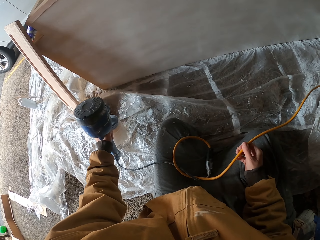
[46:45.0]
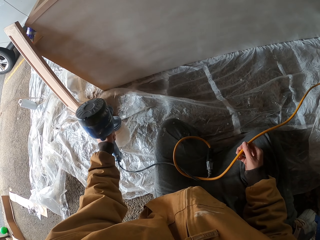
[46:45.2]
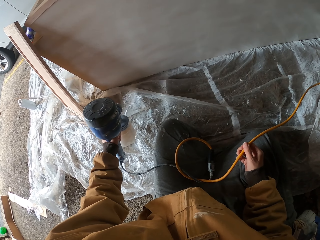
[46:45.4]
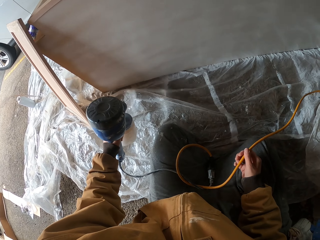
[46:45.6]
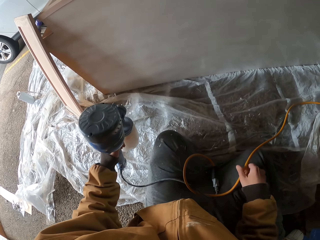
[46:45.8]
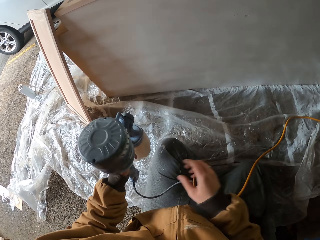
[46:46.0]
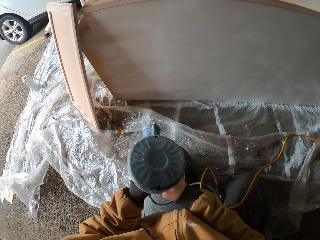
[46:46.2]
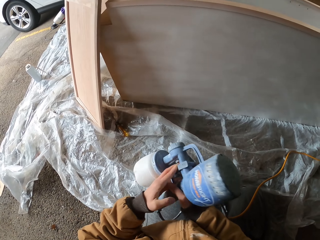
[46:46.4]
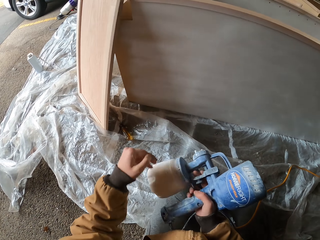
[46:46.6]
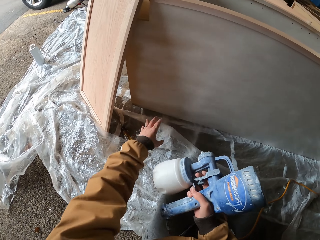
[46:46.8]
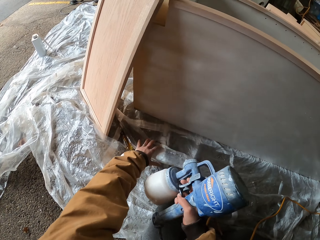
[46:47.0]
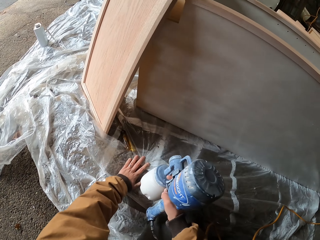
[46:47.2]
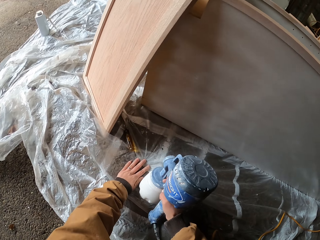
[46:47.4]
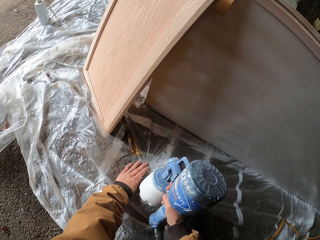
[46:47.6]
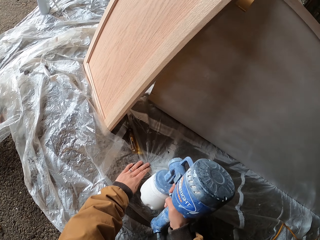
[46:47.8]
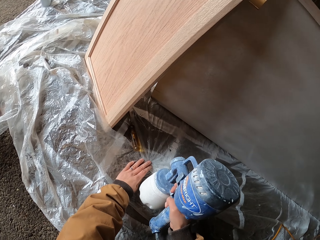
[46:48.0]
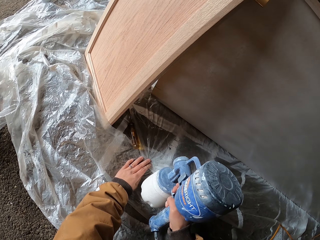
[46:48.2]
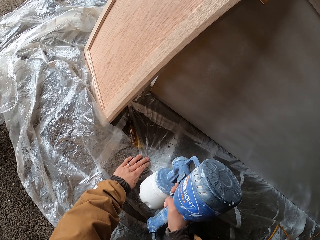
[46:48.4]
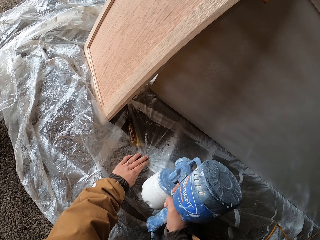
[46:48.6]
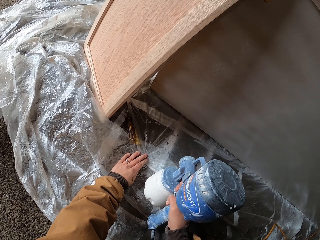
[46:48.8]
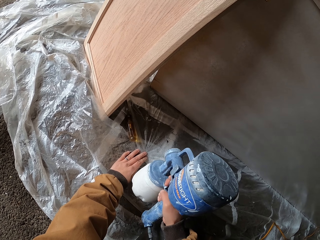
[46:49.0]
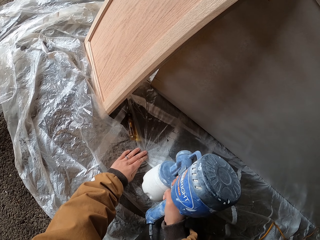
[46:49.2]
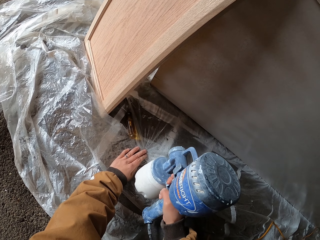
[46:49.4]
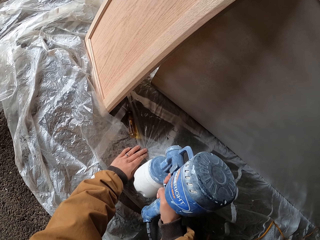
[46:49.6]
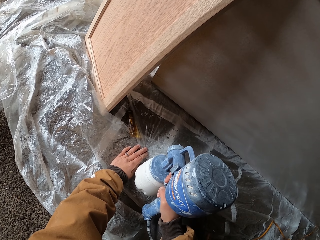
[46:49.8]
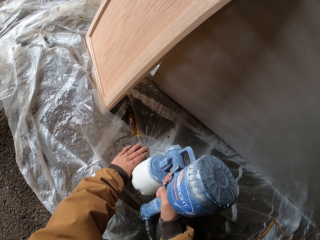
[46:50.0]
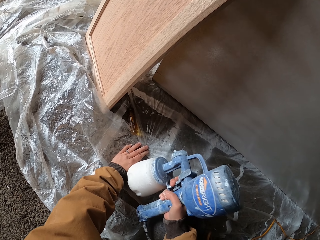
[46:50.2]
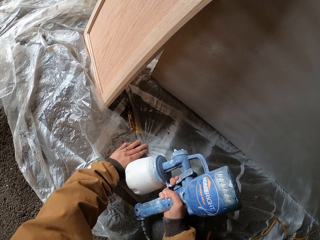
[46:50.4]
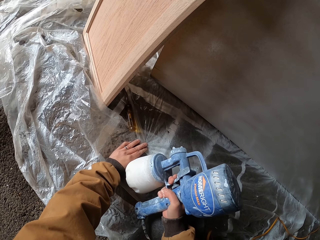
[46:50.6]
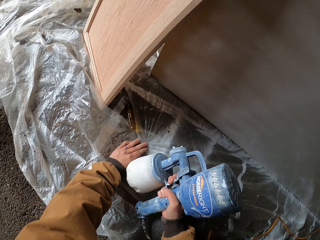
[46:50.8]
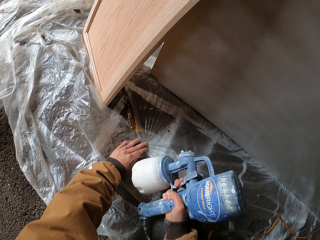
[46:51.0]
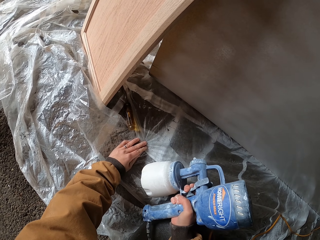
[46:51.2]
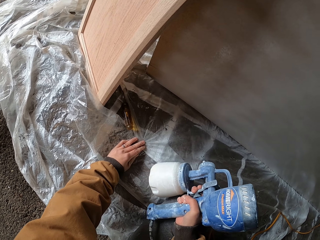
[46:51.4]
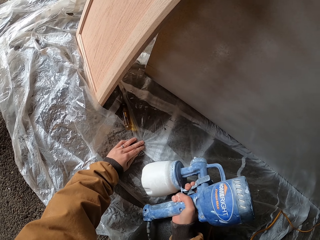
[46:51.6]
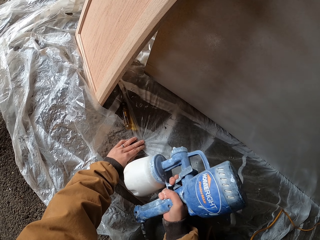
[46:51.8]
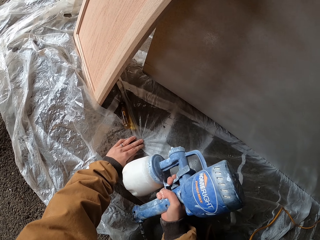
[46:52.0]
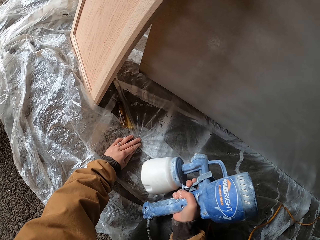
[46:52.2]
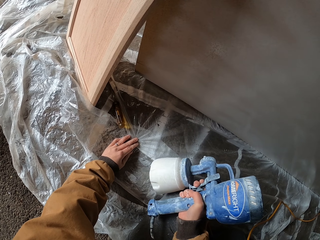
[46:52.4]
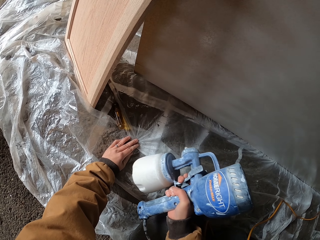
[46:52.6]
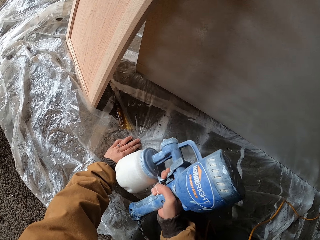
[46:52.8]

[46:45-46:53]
The camera wearer switches the paint sprayer or spray gun from left to right hand. They hold the polythene paper with the right hand on the floor while painting. They spray the paint on the furniture with the spray gun.

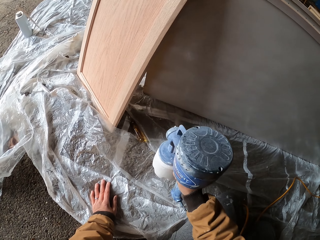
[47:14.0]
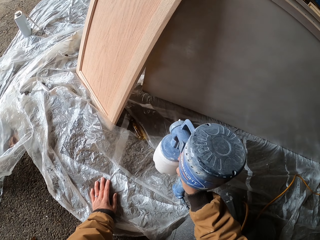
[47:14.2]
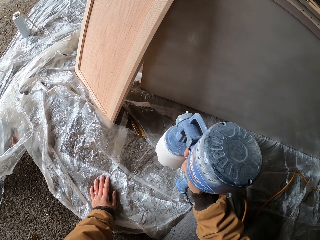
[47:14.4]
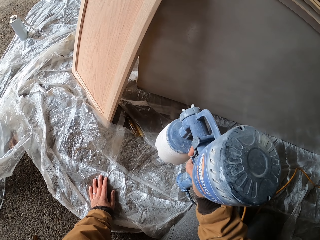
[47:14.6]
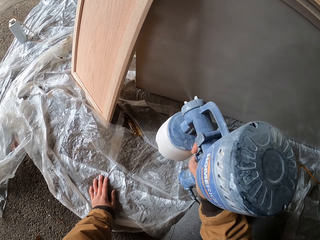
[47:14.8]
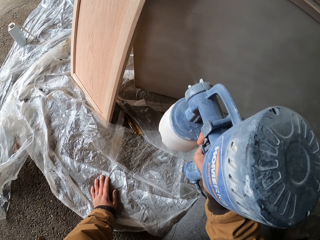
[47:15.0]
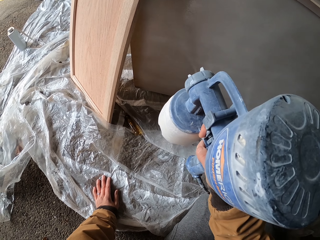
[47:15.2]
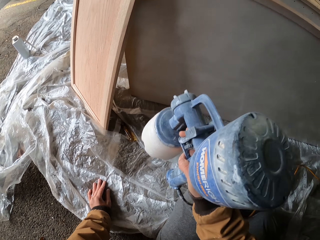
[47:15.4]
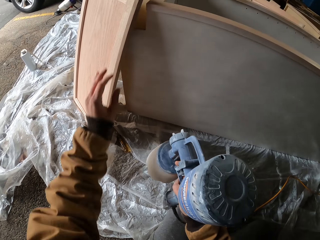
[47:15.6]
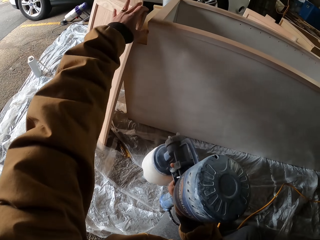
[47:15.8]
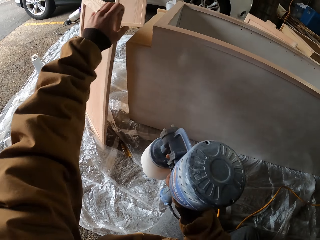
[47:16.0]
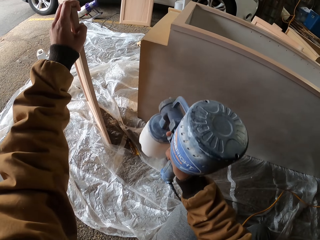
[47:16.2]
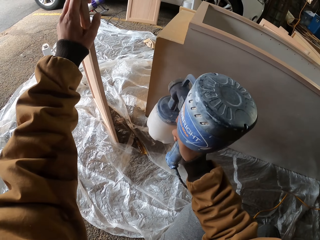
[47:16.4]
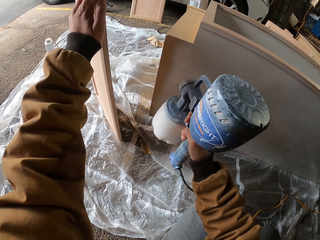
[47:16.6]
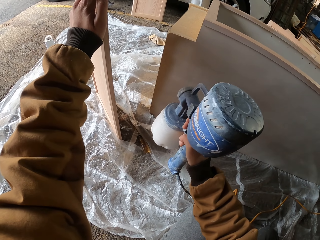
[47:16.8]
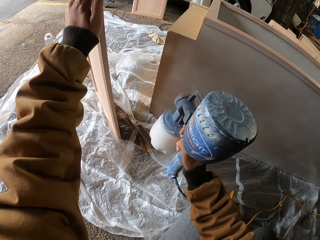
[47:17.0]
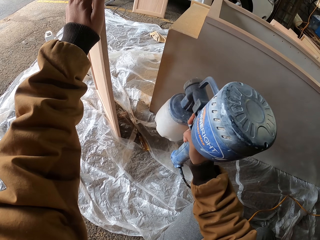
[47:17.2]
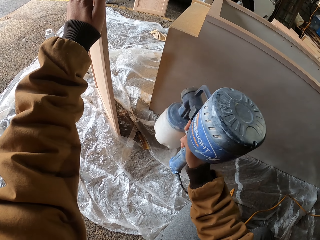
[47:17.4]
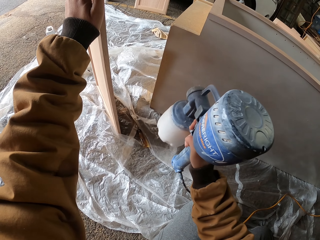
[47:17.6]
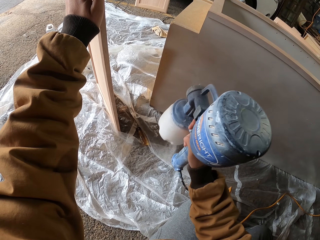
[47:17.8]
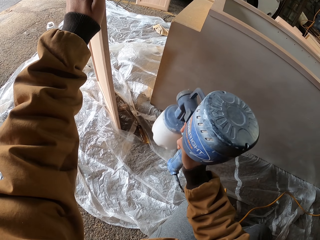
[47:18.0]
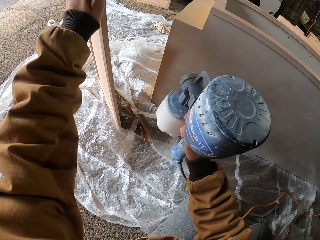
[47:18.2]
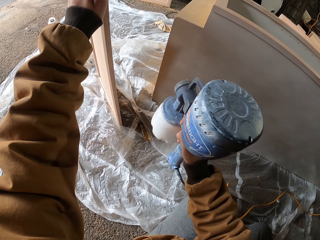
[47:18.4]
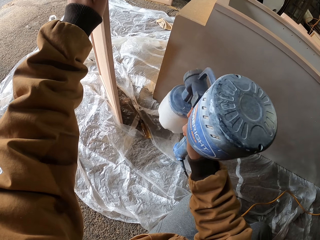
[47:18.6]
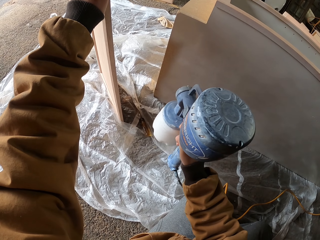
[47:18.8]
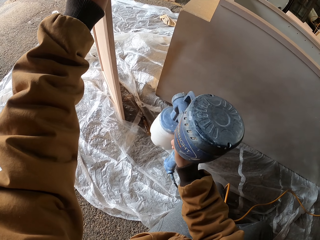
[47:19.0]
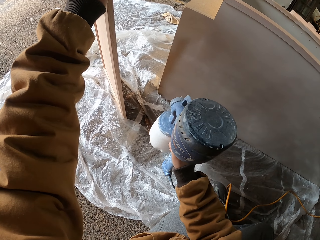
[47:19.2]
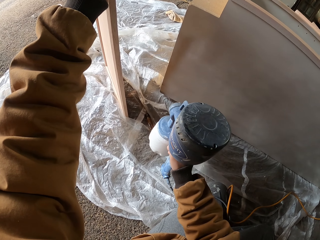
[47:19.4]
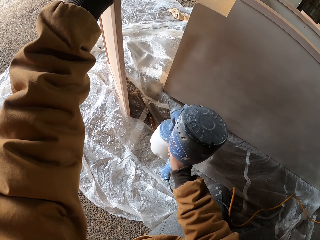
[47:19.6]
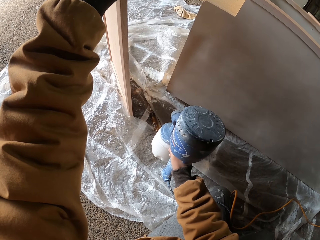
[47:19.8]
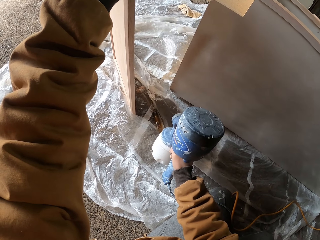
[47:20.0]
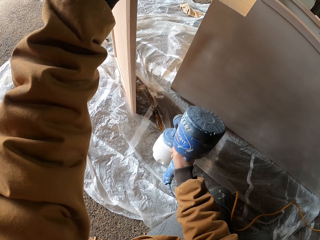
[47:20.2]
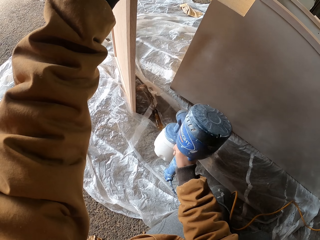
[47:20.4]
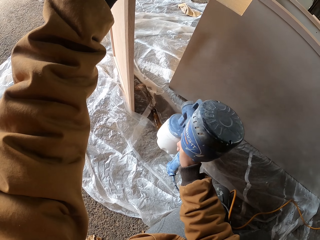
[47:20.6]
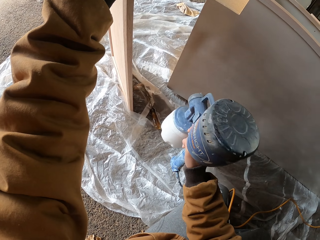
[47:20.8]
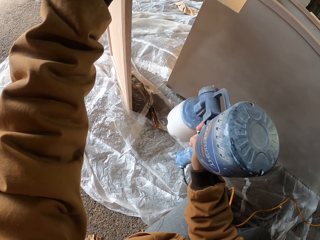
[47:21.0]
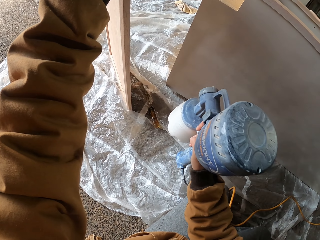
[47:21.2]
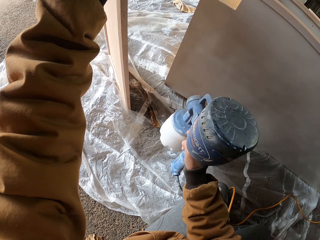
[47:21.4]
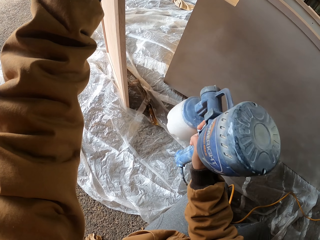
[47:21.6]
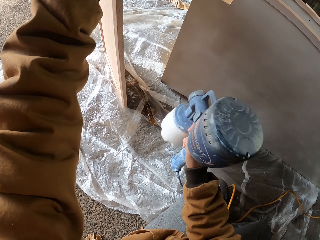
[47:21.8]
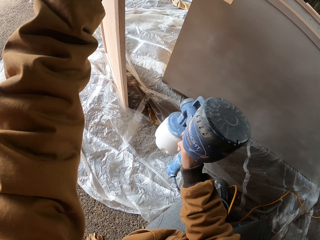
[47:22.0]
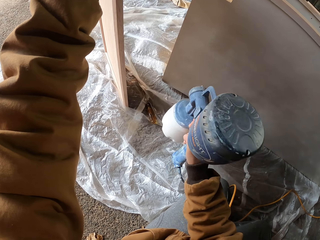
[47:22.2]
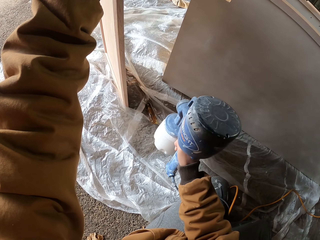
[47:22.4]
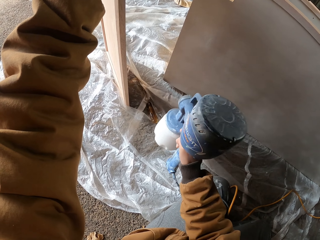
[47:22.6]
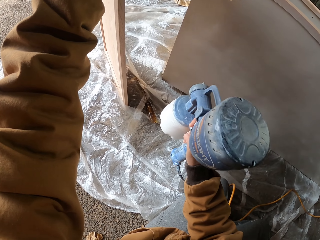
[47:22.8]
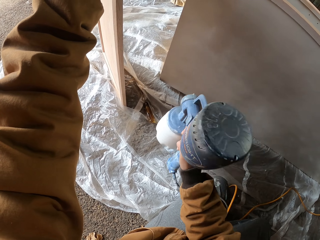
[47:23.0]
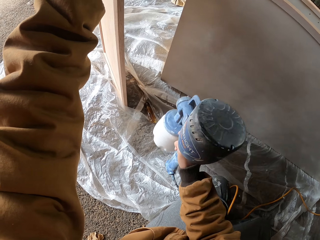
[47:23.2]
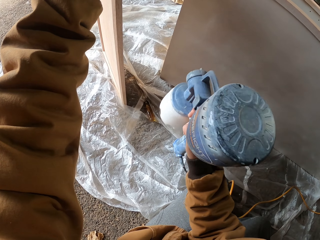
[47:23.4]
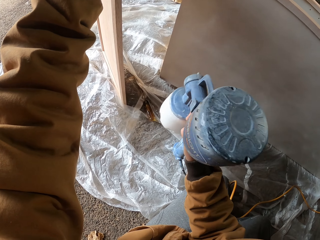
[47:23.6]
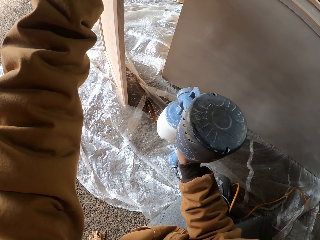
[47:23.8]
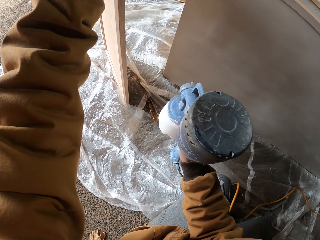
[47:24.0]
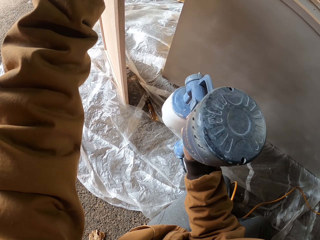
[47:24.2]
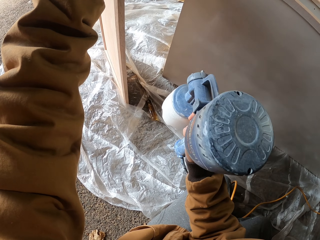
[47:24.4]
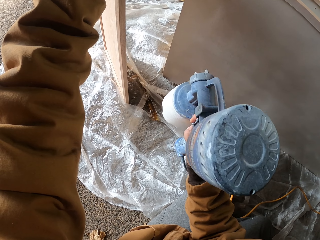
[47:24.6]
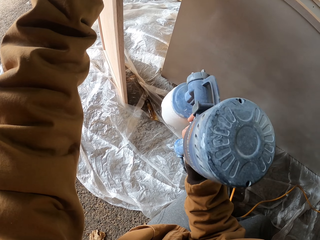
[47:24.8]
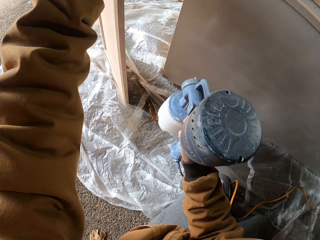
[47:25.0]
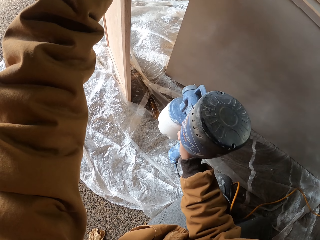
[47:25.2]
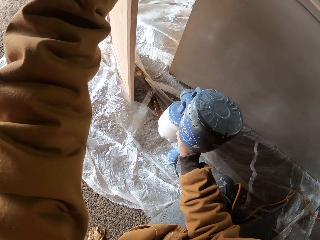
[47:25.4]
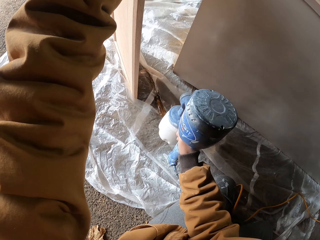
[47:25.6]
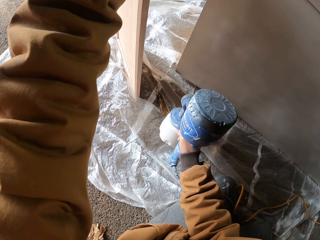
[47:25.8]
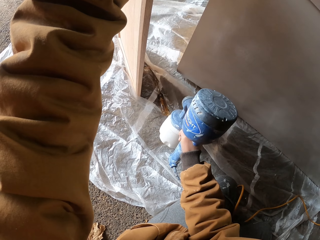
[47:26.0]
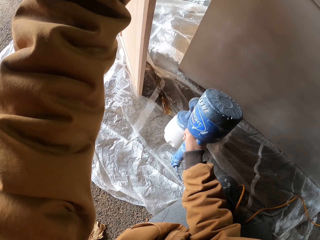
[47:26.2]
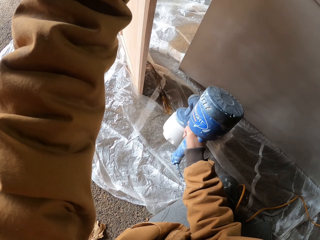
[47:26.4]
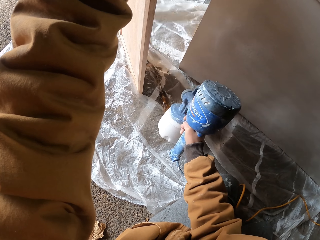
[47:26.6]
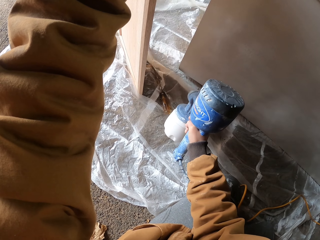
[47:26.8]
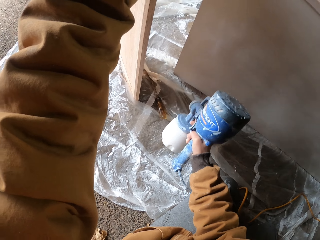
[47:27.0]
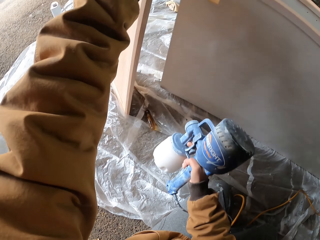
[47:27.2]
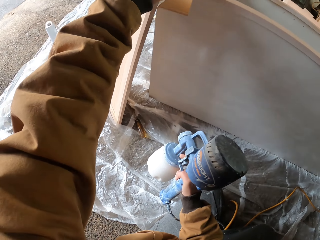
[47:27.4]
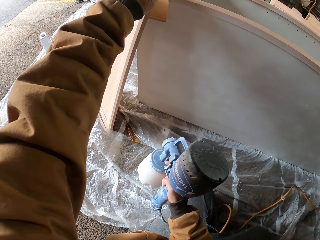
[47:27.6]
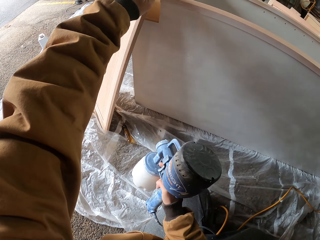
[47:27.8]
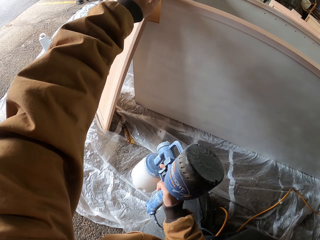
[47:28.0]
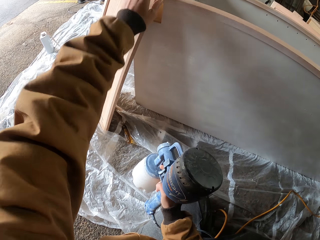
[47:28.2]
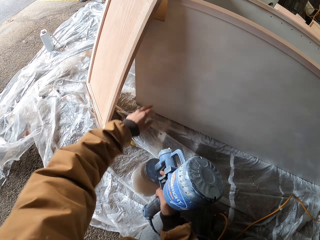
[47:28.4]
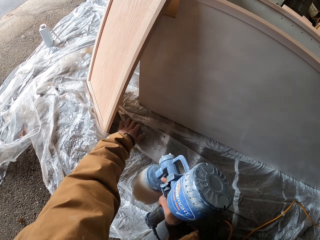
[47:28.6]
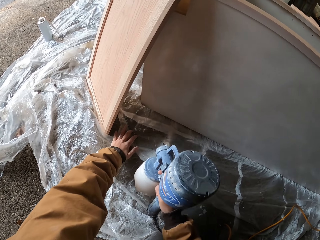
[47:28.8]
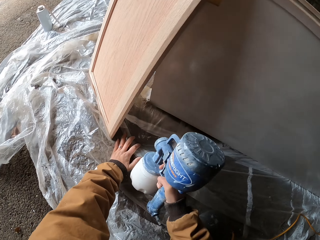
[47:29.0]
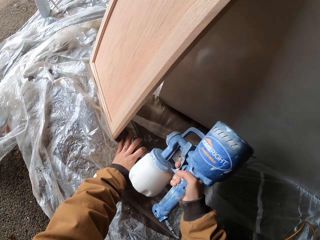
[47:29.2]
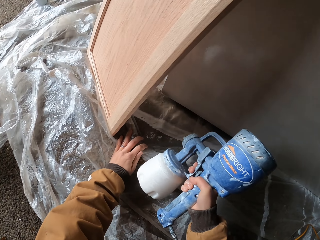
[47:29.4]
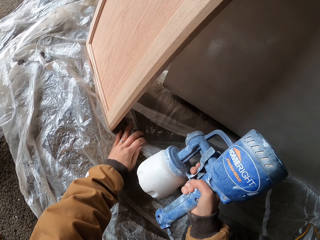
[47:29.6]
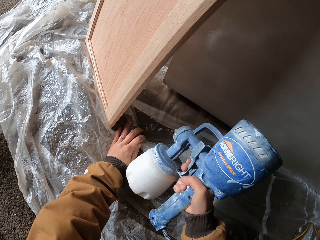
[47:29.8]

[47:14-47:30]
The camera wearer holds the piece of wood. They remove the wood with the left hand. They spray the paint on the furniture with the spray gun. They place the piece of wood on the furniture. They hold the plastic paper.
